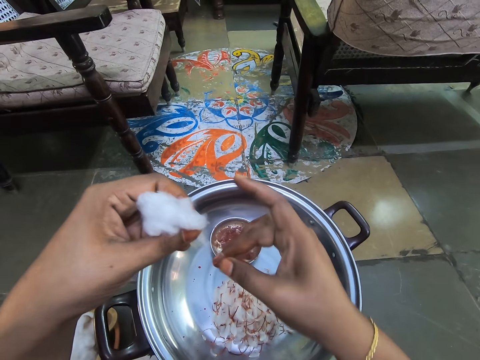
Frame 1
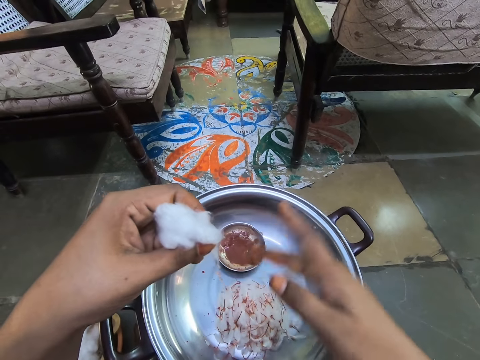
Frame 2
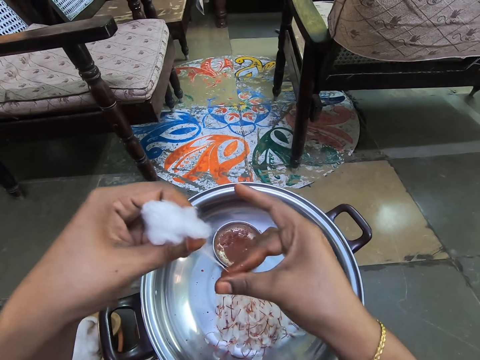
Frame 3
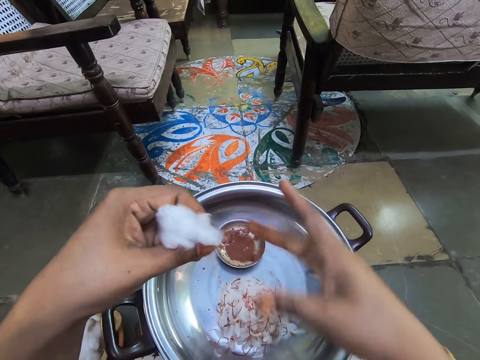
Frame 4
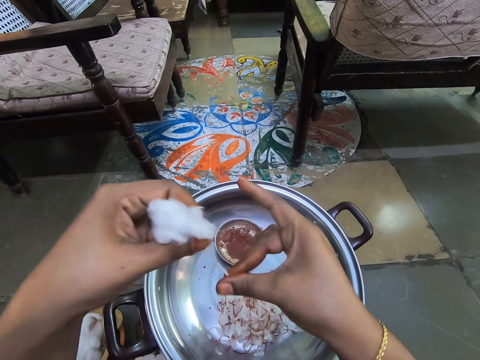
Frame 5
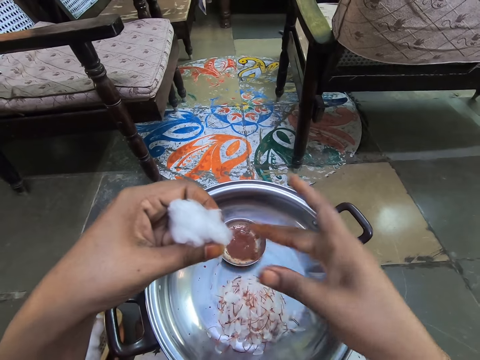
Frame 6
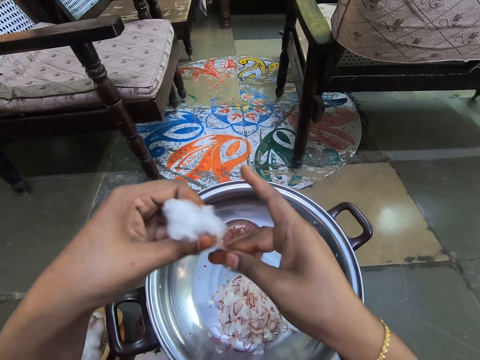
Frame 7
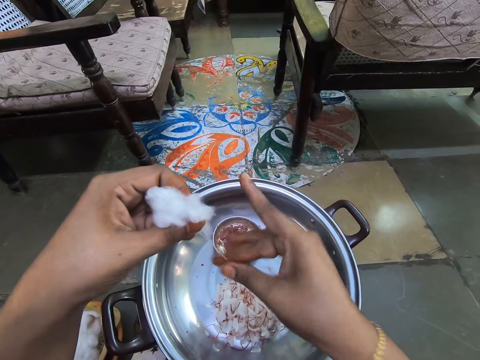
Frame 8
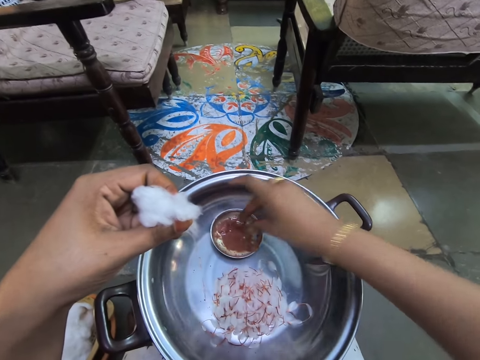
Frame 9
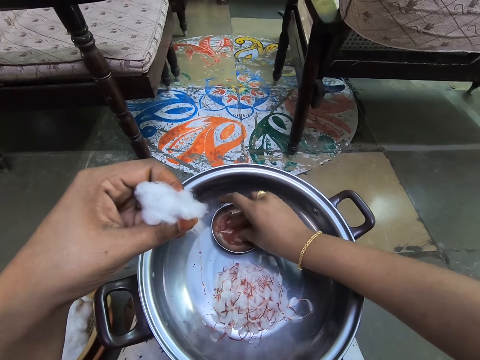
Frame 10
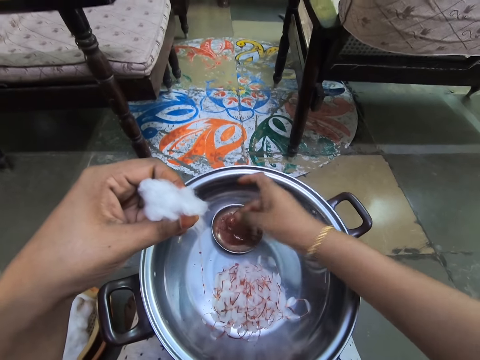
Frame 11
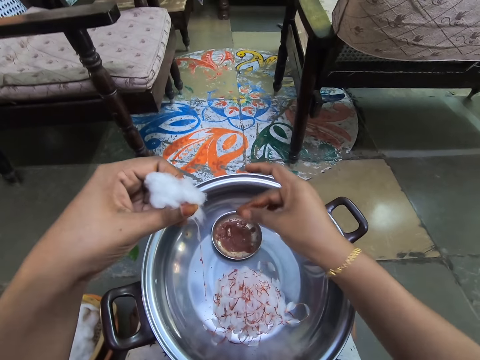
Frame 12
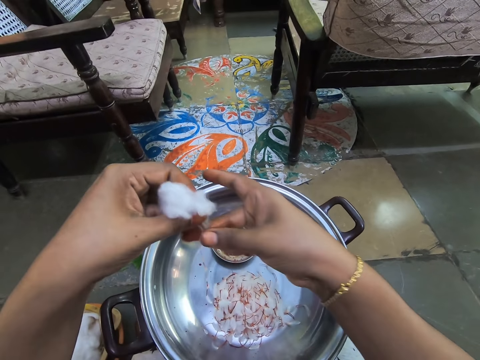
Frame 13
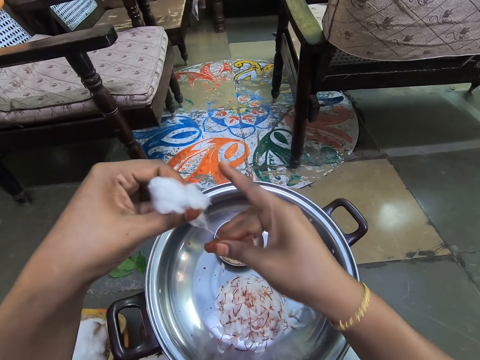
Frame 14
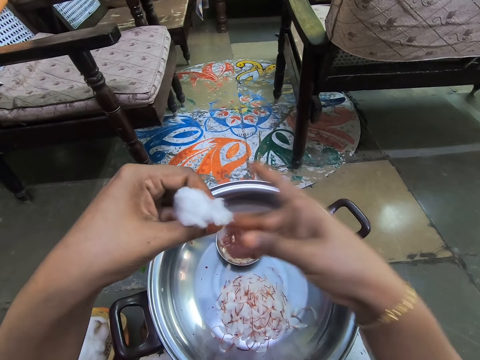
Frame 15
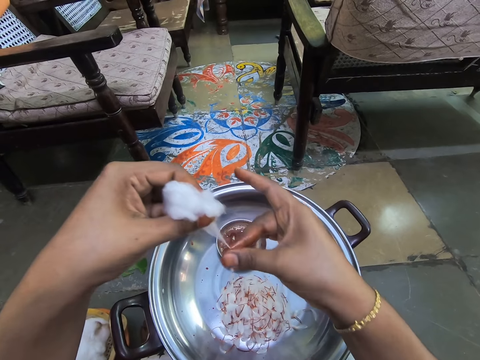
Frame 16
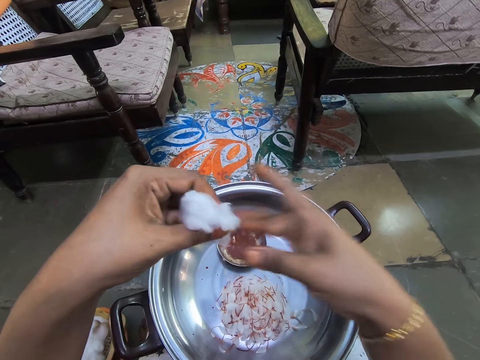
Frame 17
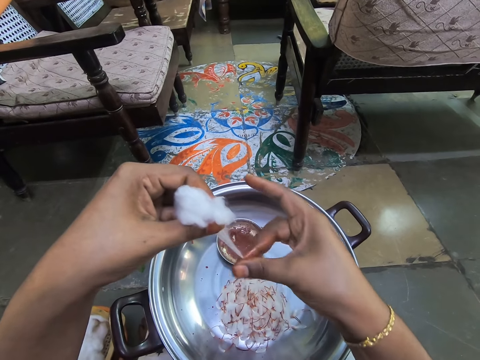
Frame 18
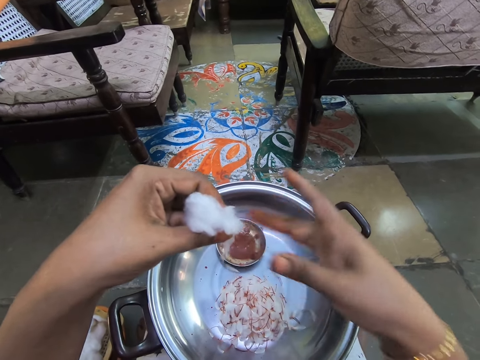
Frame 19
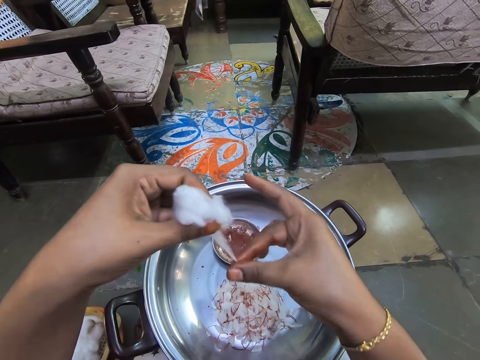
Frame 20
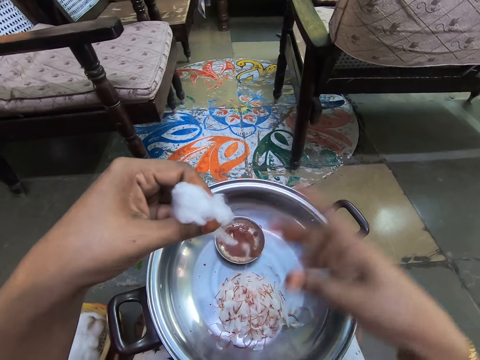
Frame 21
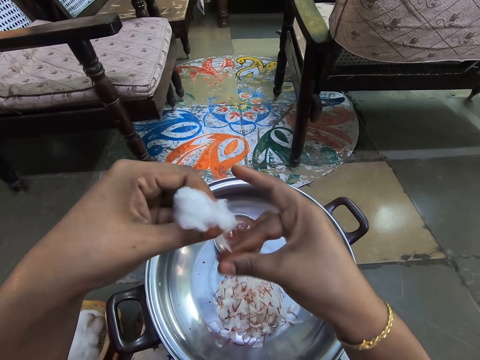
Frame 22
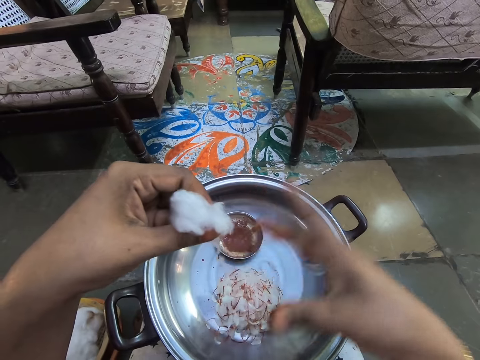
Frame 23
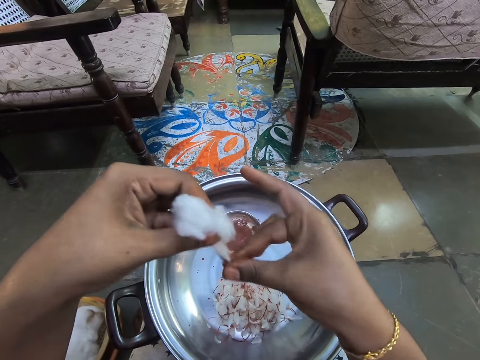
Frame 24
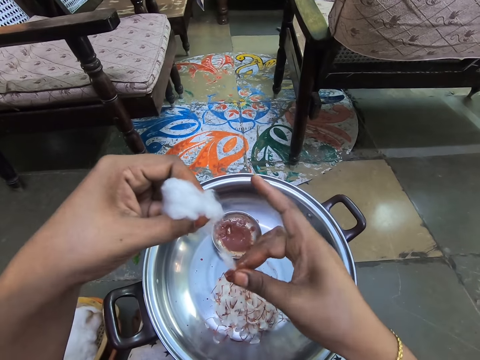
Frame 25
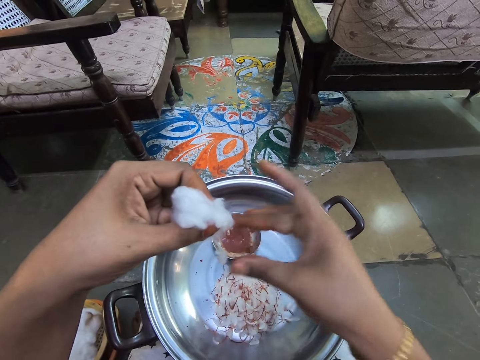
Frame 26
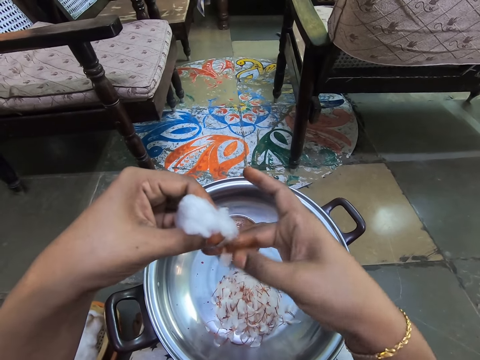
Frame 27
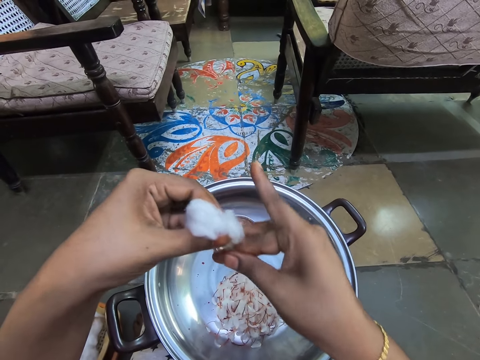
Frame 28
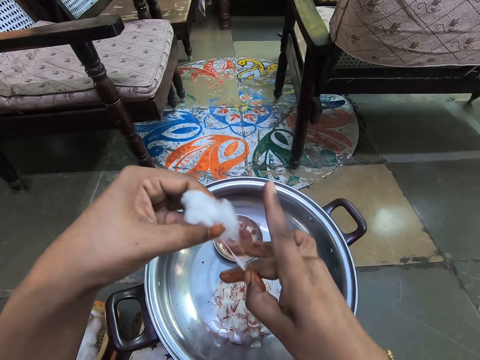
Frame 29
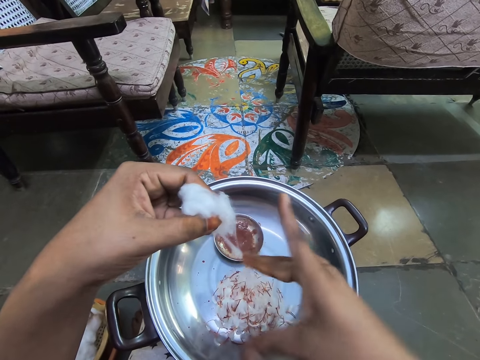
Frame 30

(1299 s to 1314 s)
The camera wearer stains glue on a cotton wool with the right hand. They pick the glue from the aluminium bowl with the right hand. They rub their fingers. They stain the glue on the cotton wool with the right hand.

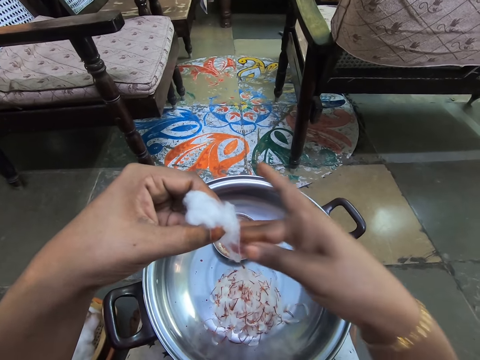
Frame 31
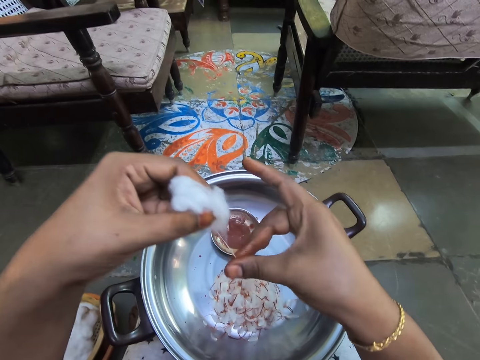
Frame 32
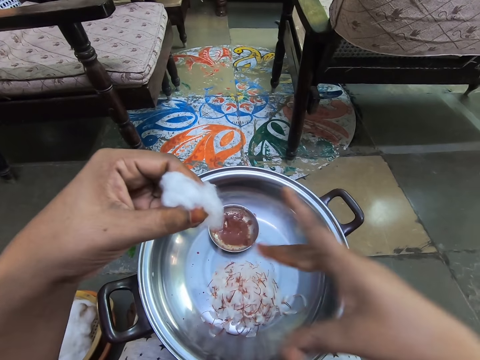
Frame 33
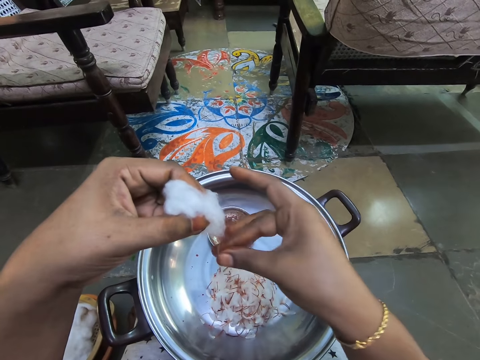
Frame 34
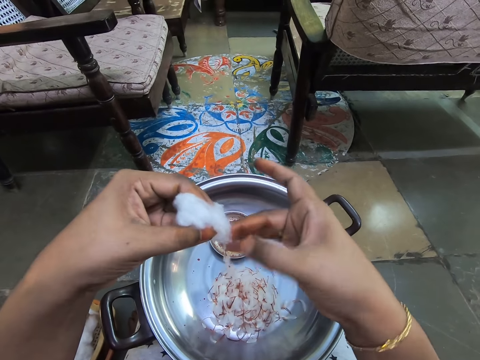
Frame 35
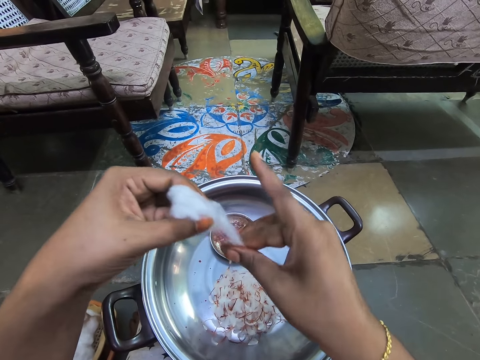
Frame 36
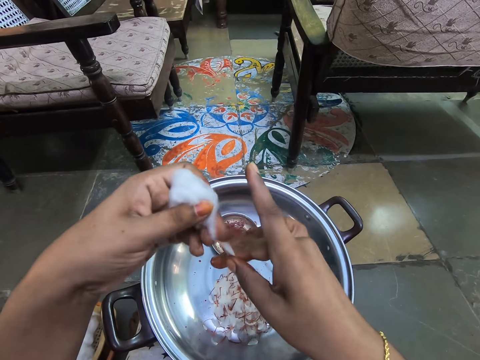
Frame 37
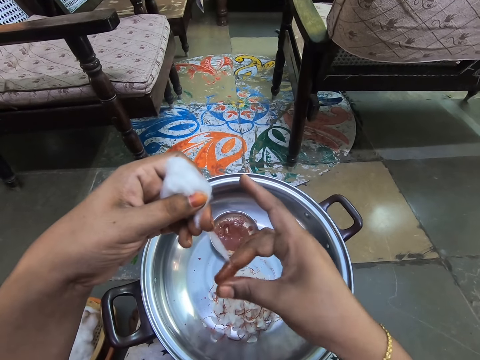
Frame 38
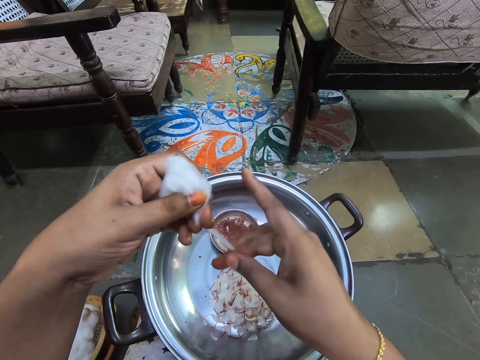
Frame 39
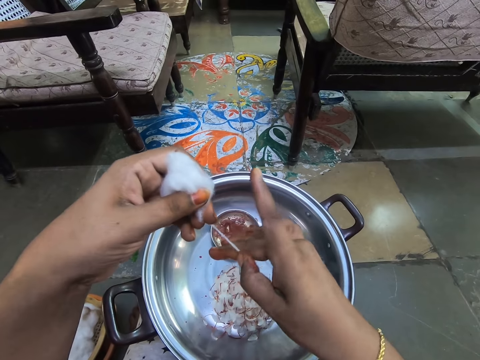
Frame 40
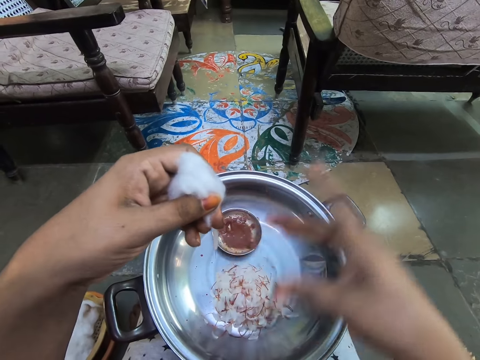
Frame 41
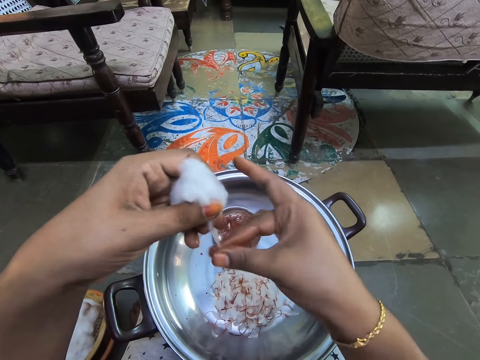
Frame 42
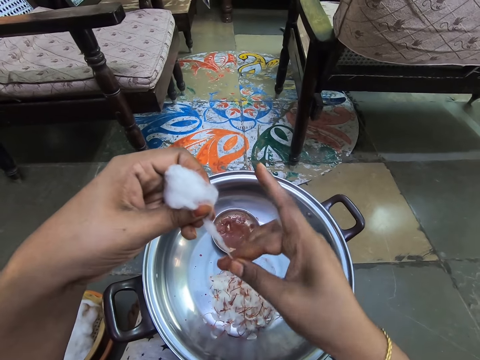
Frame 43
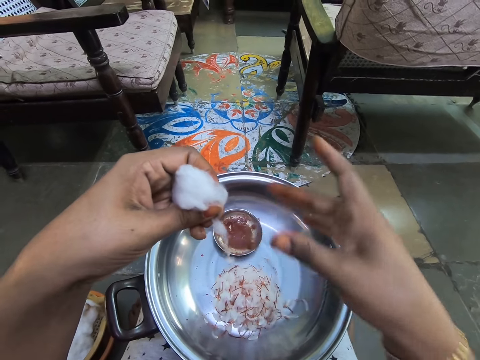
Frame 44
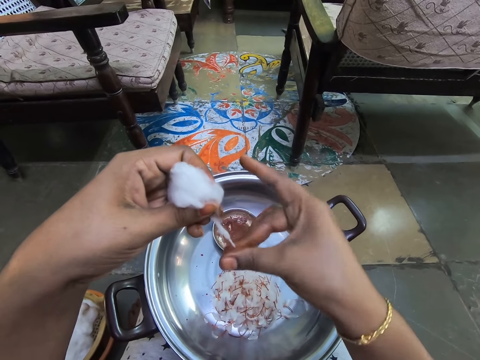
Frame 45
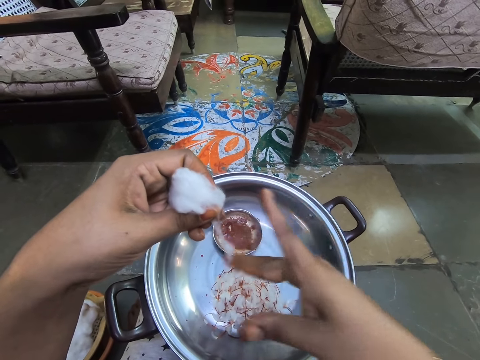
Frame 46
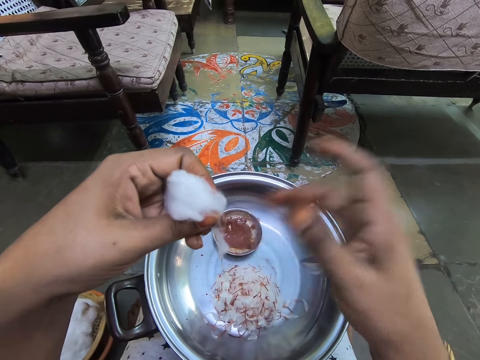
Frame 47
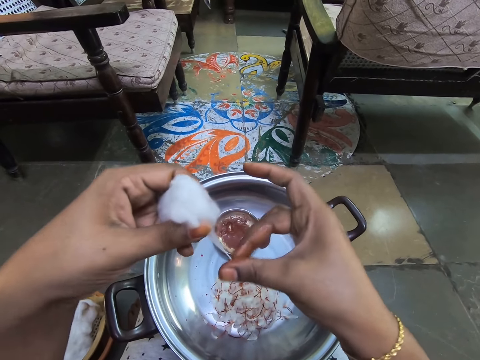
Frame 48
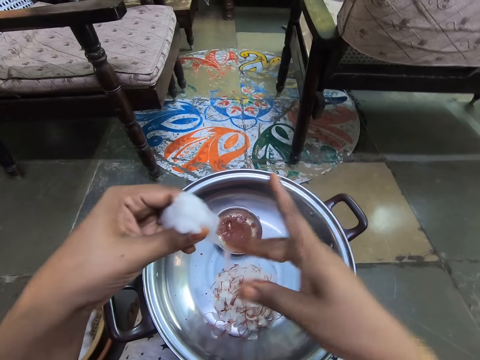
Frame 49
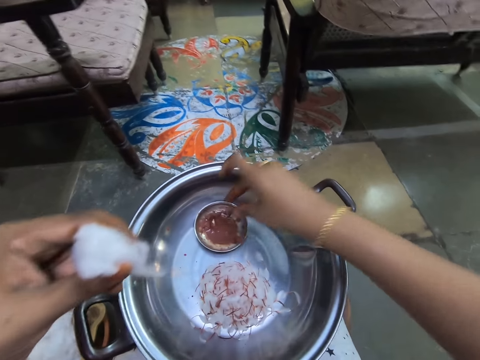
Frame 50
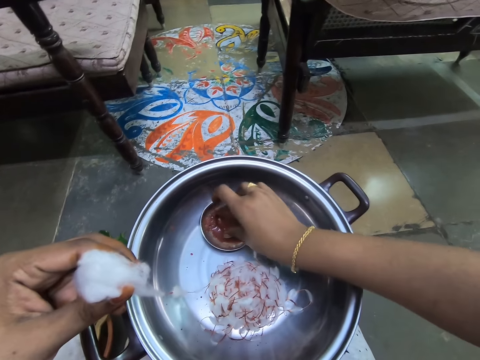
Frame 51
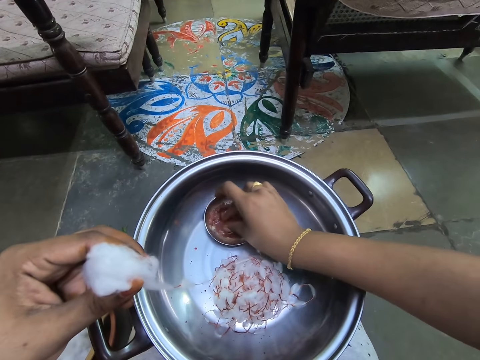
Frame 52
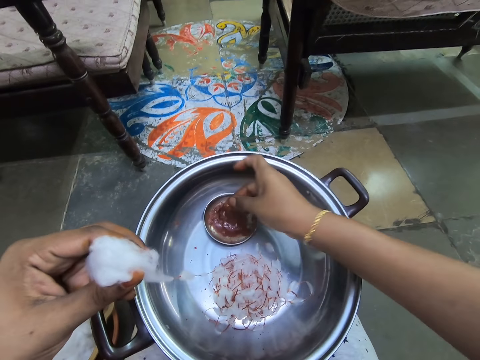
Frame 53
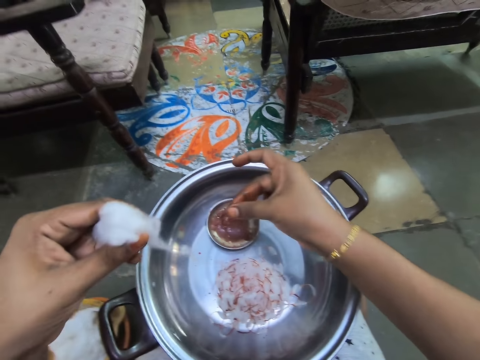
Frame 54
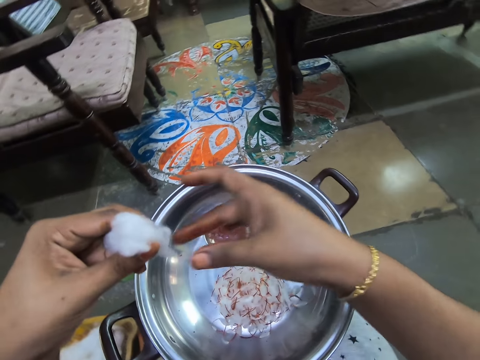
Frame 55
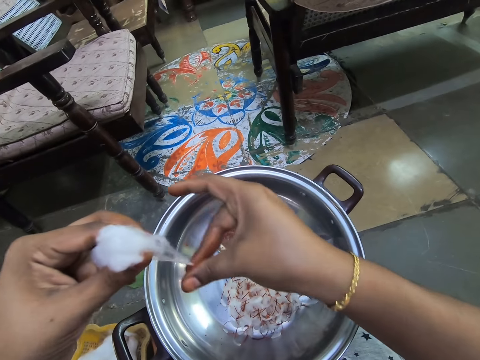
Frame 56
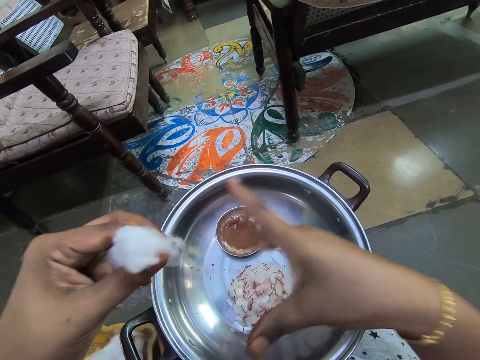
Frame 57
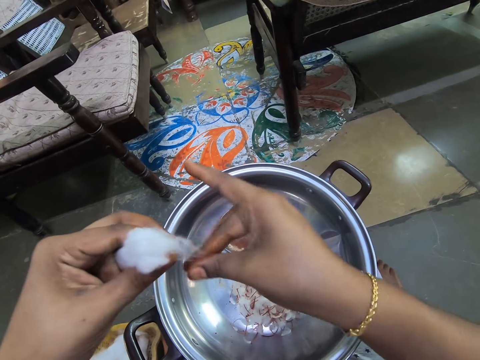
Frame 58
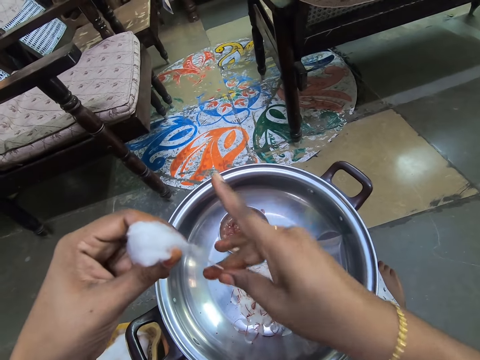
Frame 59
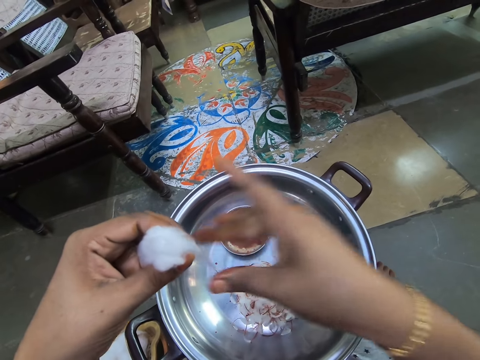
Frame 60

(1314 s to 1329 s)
The camera wearer picks the glue from the aluminium bowl with the right hand. They rub their fingers. They stain the glue on a cotton wool with the right hand.
